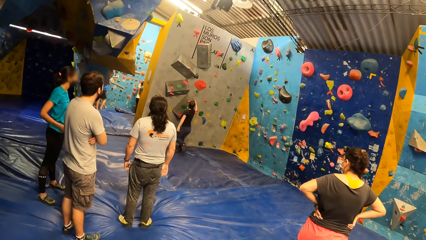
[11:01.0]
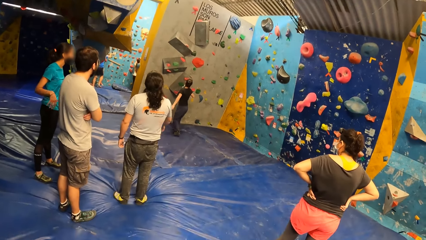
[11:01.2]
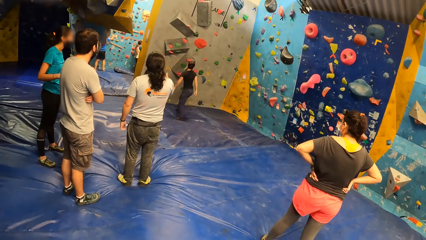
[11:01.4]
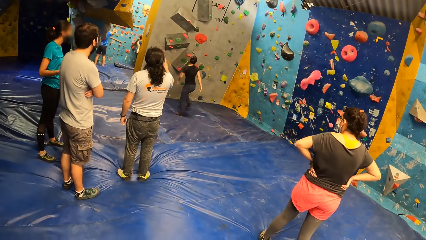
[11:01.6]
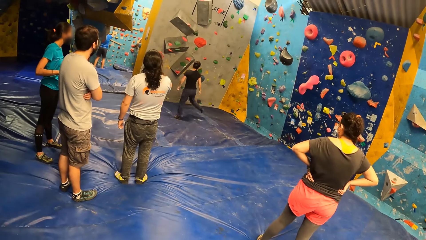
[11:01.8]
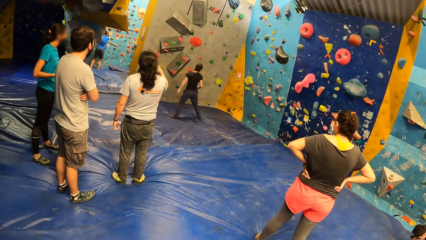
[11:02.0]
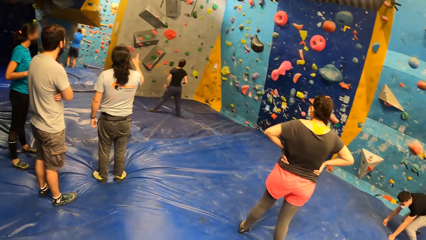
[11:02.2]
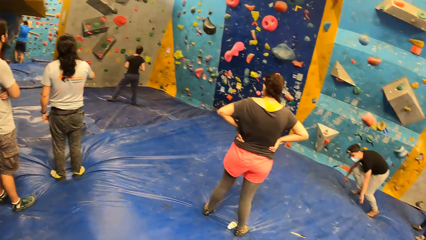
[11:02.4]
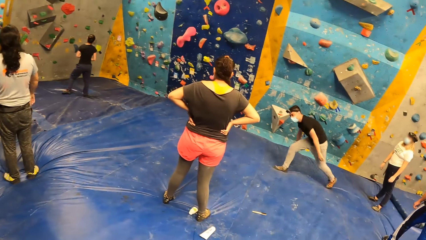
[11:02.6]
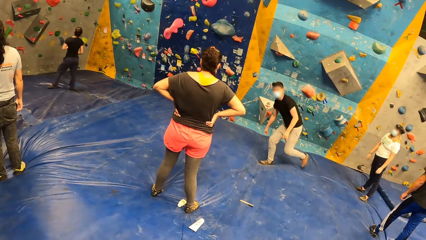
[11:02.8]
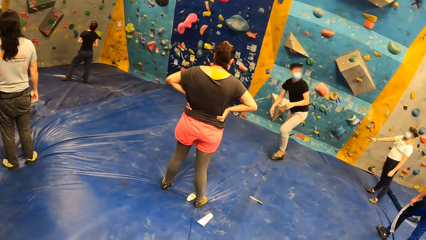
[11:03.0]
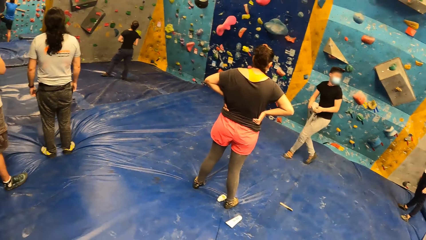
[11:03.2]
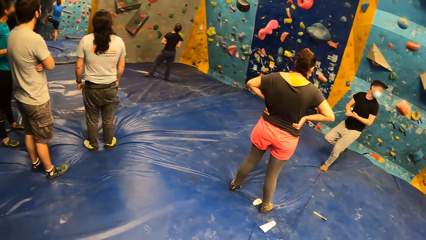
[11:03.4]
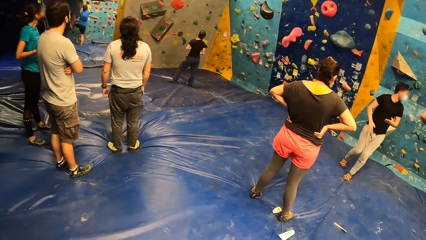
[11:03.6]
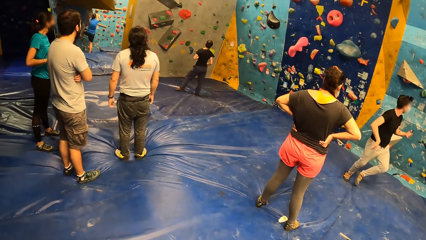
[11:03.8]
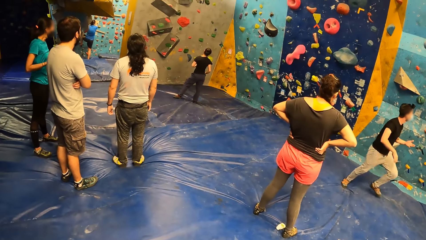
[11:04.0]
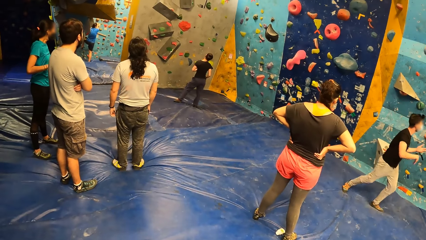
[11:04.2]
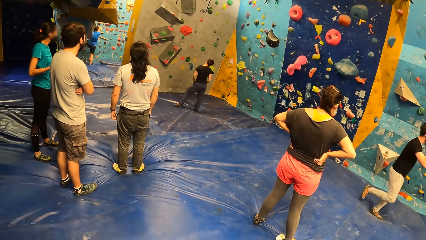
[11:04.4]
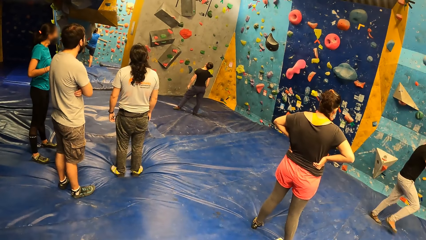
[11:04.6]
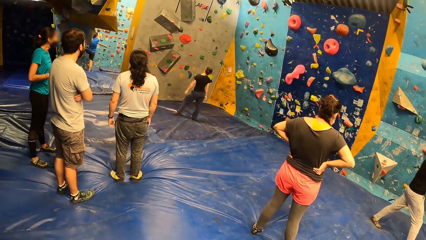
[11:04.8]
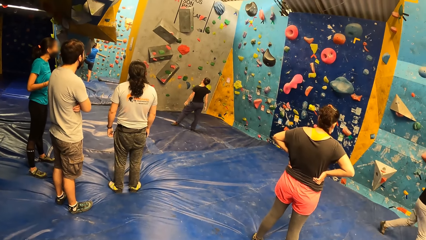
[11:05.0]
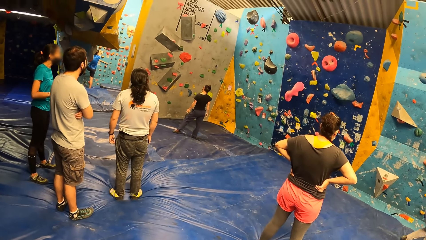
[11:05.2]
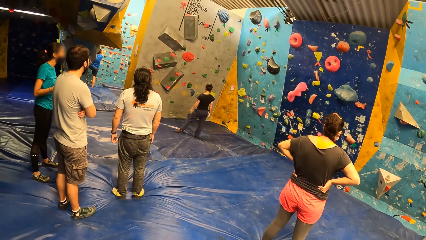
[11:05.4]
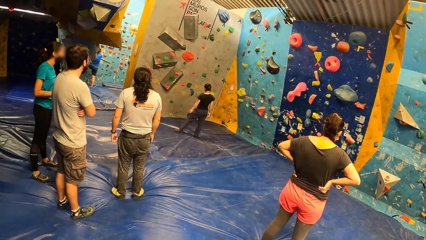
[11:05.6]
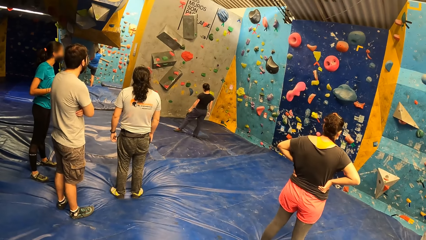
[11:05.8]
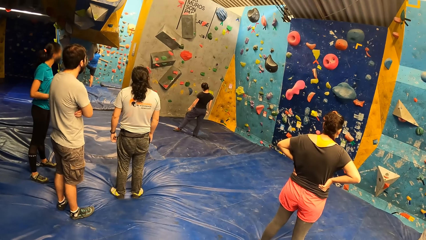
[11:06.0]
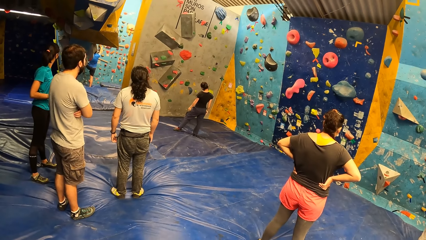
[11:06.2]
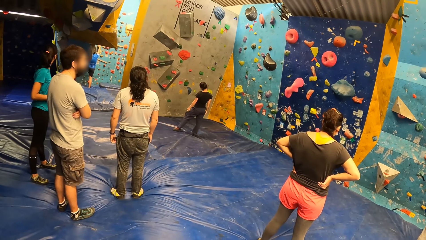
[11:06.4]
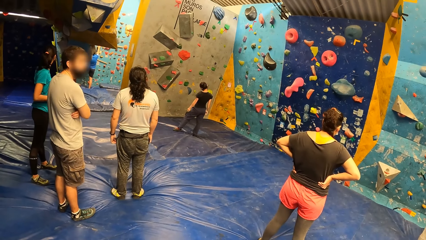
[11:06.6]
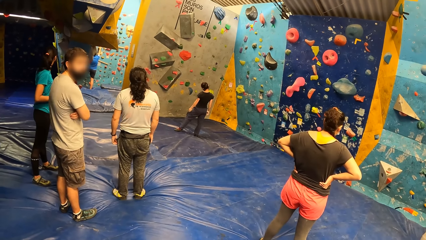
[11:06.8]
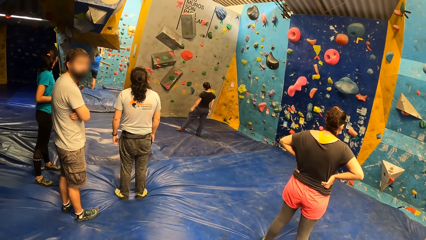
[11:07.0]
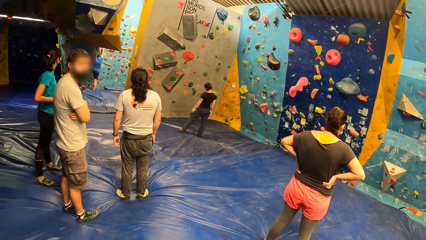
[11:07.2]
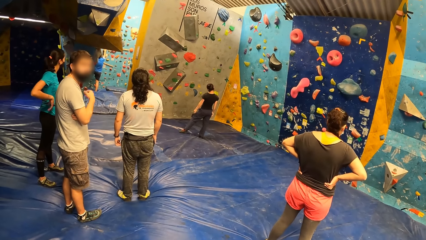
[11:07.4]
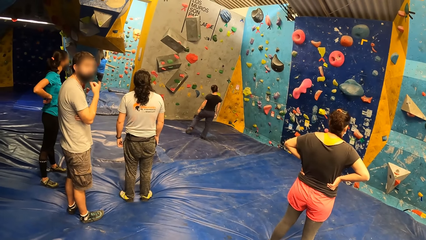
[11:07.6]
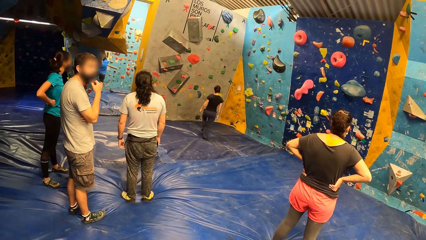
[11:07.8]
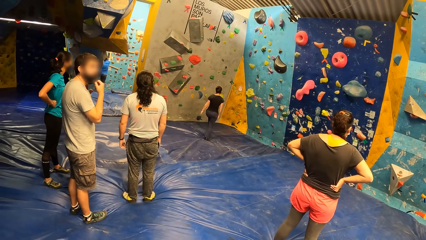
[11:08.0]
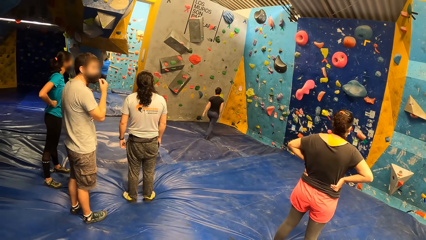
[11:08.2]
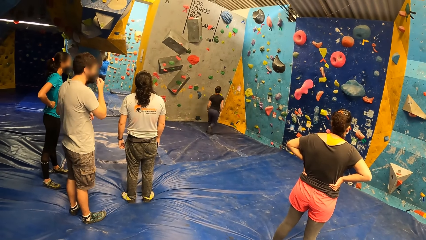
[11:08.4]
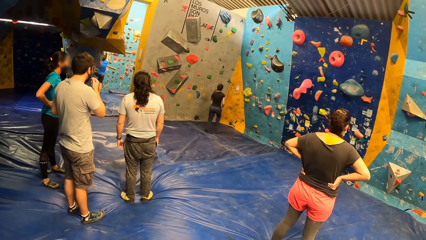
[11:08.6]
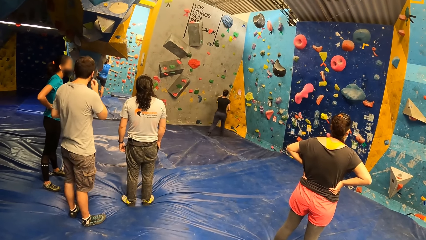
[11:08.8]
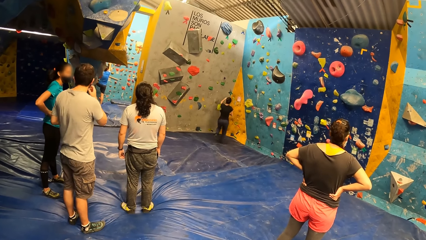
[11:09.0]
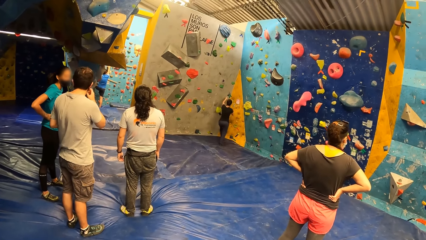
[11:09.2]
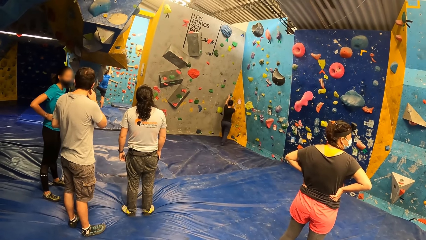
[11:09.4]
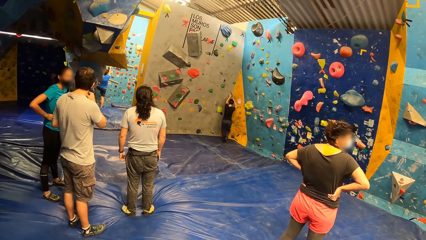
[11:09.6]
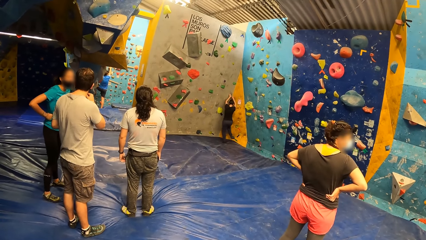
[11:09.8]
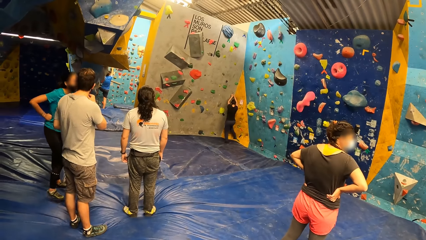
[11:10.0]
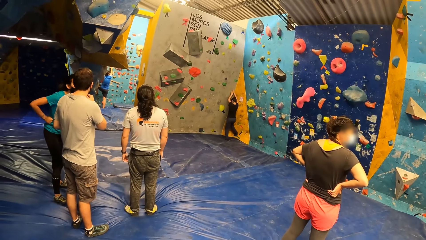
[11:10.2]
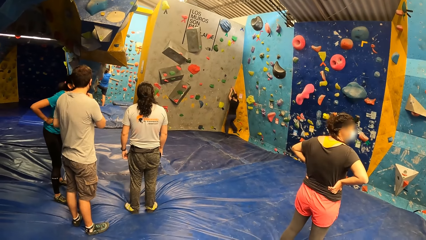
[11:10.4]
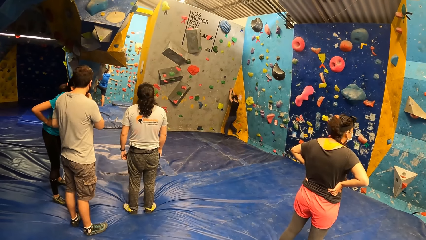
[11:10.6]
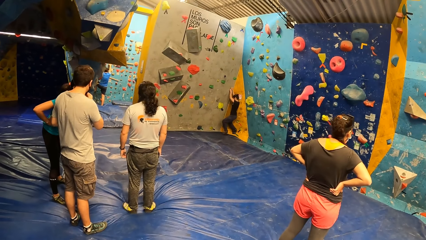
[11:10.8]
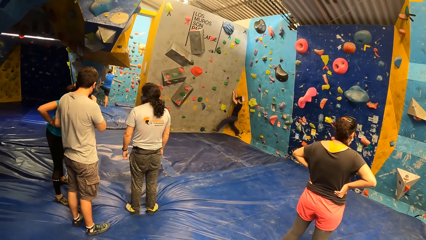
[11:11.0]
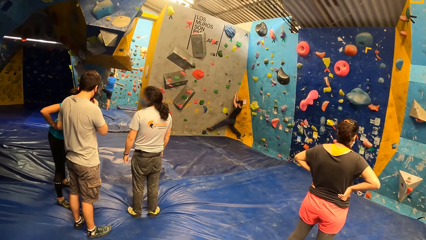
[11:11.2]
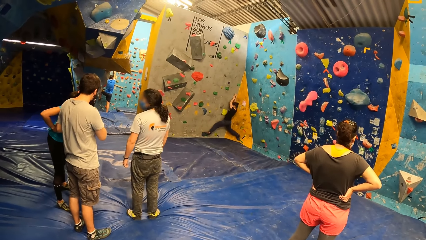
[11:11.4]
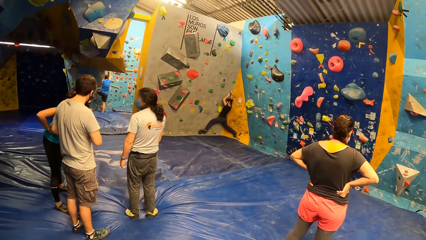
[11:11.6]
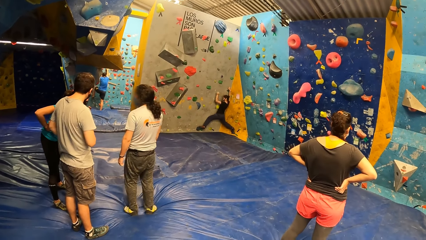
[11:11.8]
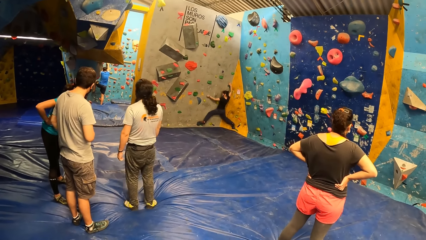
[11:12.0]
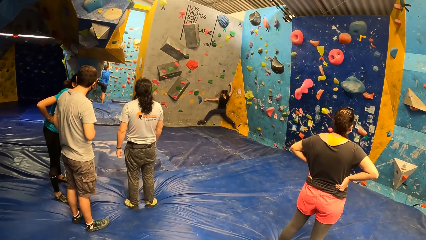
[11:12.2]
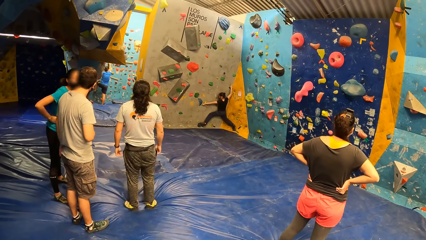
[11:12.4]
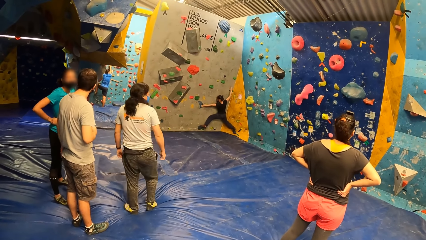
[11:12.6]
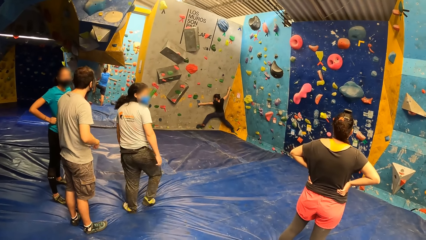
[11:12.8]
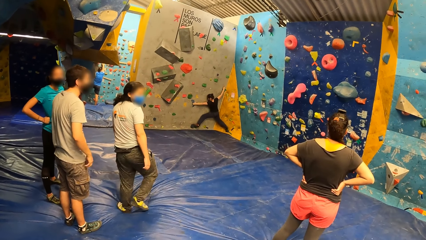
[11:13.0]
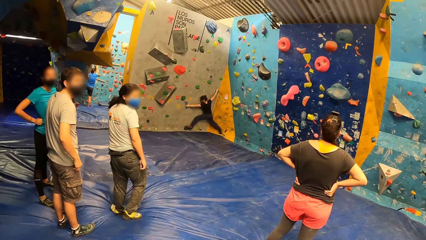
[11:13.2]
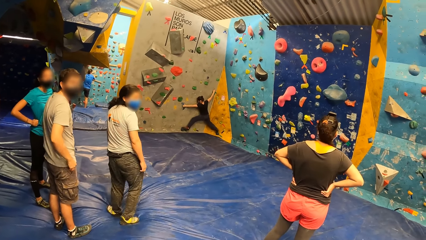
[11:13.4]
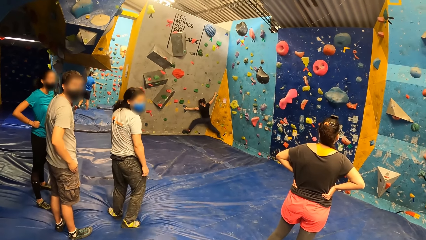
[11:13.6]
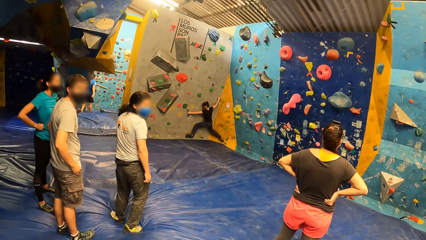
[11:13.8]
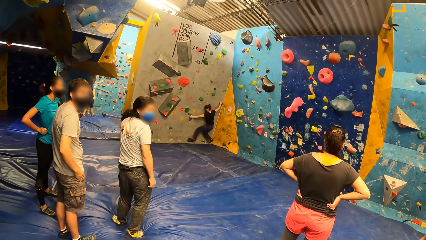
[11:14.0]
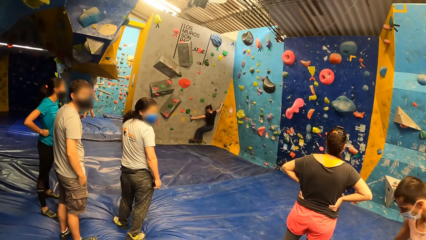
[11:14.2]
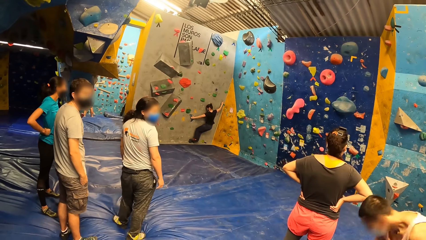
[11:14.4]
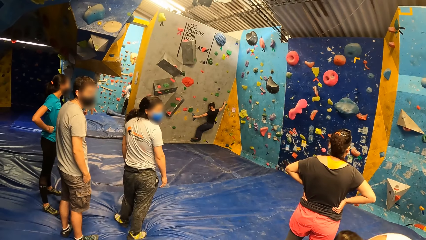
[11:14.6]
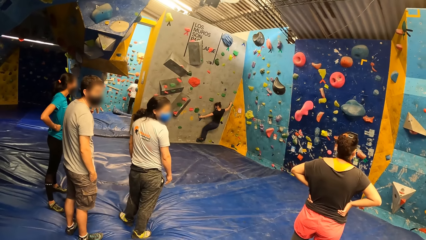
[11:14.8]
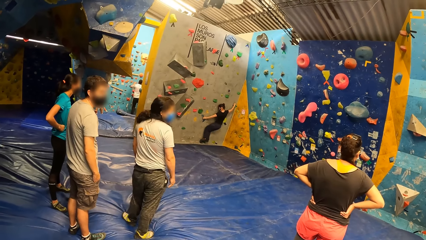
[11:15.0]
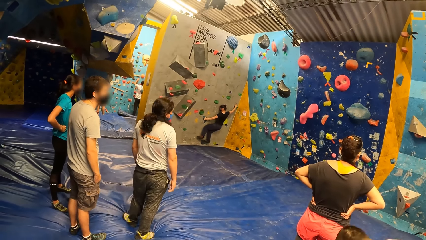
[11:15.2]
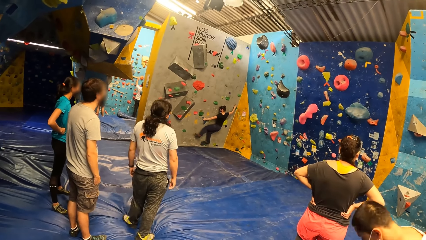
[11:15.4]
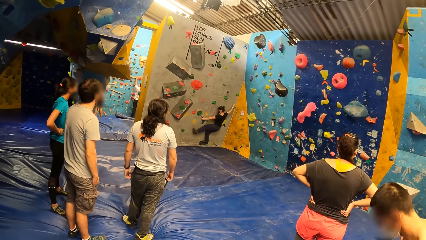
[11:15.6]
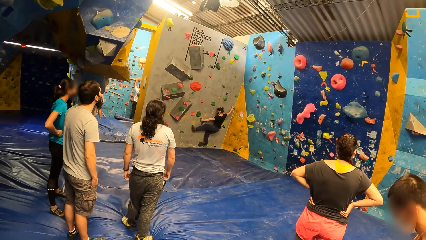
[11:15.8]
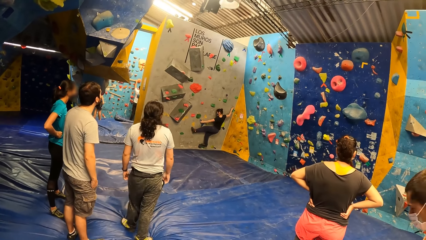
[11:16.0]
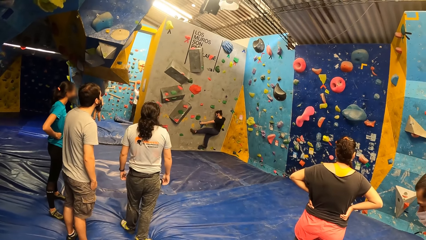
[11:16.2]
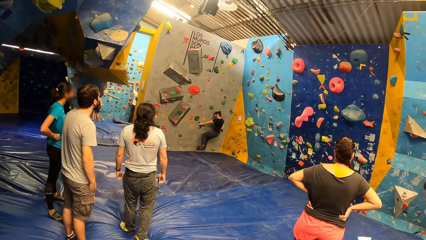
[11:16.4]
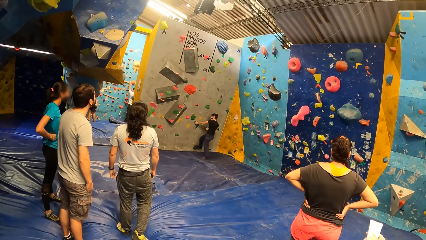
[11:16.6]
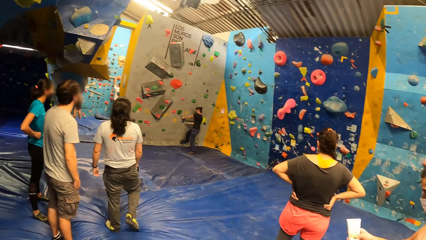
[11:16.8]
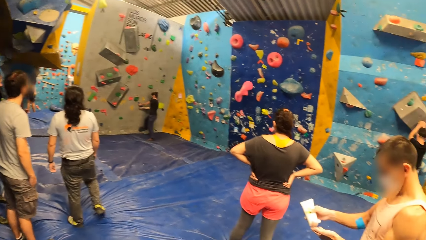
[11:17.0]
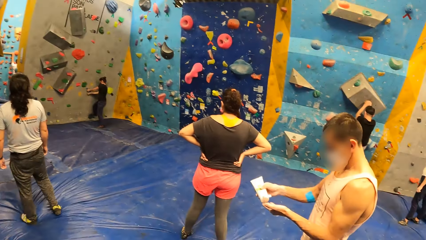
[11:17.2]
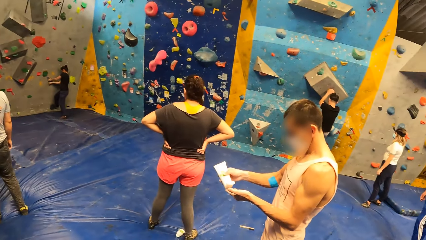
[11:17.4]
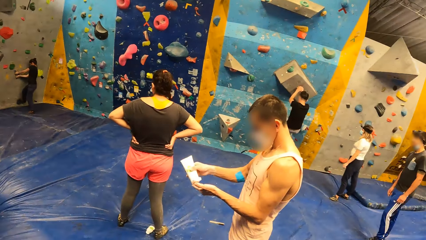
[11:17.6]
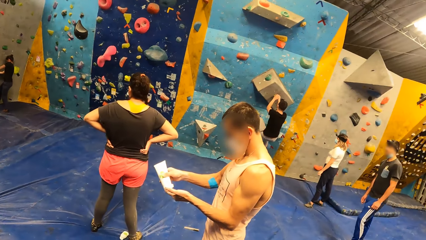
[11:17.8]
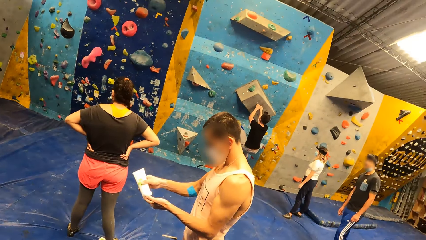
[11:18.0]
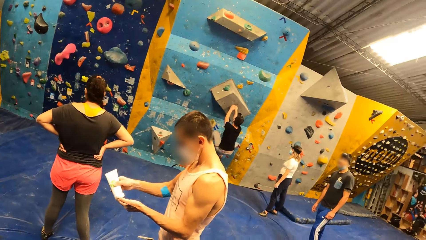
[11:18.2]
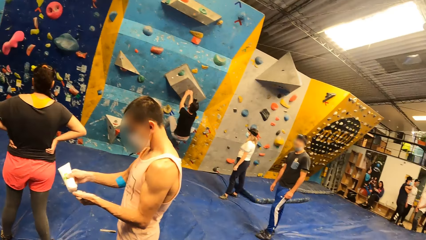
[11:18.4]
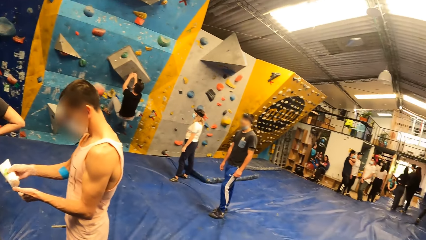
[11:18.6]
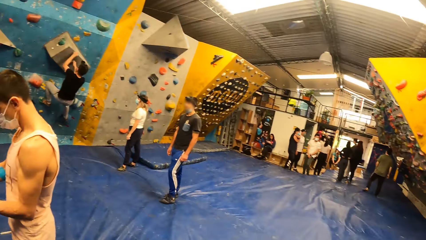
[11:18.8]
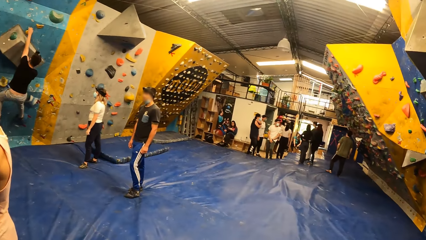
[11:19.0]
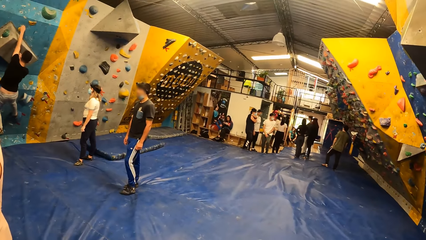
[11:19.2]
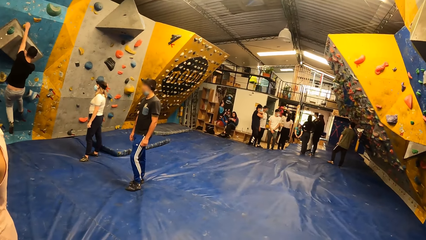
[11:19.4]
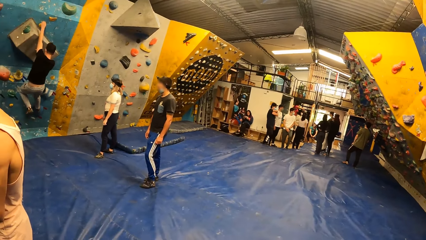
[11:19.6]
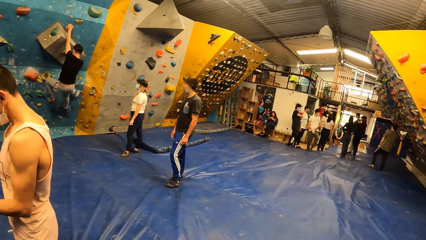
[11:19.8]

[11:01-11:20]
A man holds a rock on the rock wall with his right hand. Another man rises from the mat with both hands. The camera wearer looks at a person. They look at another person. They look at a third person on the climbing wall. A woman holds a rock on the rock wall with both hands. The woman climbs the rock wall with both hands. The first man removes his right hand and left leg from the rock wall. A third man holds a rock on the rock wall with his left hand. The woman falls from the rock wall. A fourth man squeezes a paste from a tube in his right hand onto his left hand. The second man climbs the rock wall with both hands. The camera wearer looks at the first person on the climbing wall.
